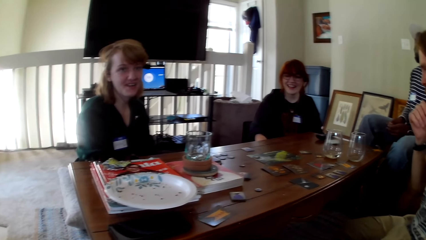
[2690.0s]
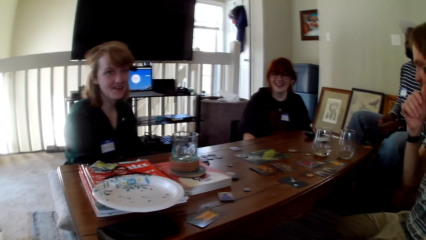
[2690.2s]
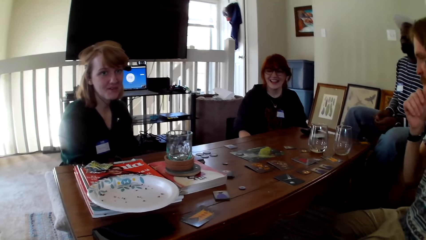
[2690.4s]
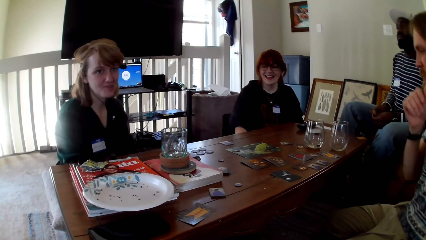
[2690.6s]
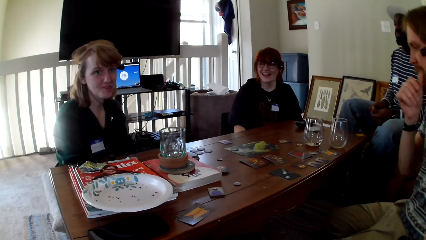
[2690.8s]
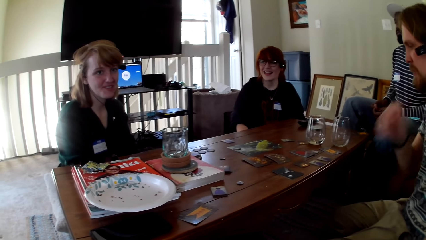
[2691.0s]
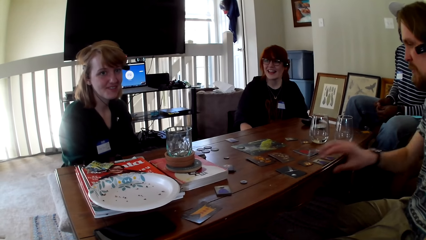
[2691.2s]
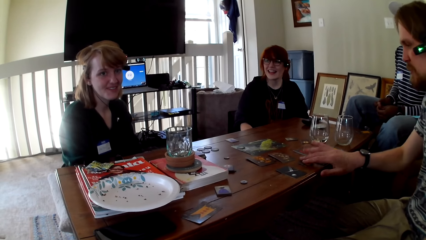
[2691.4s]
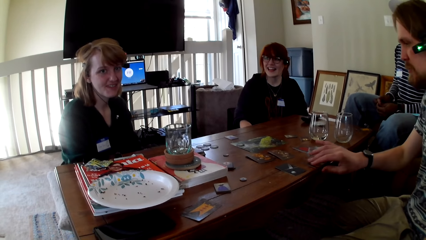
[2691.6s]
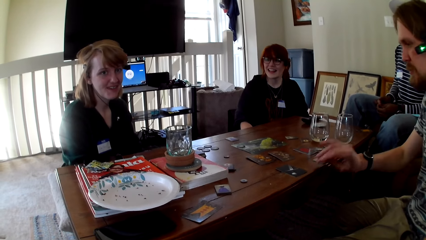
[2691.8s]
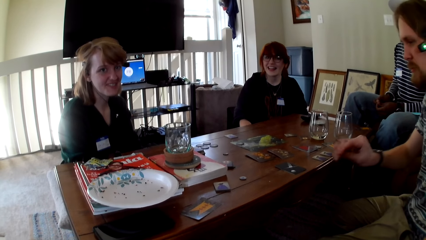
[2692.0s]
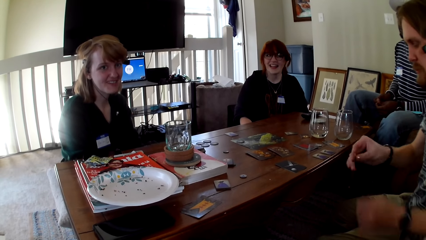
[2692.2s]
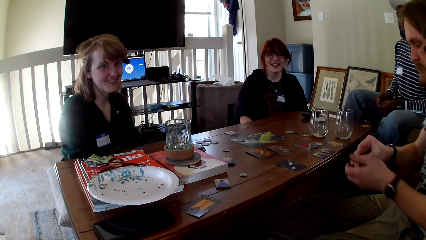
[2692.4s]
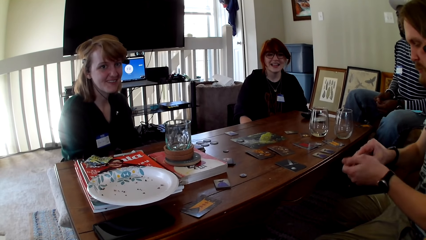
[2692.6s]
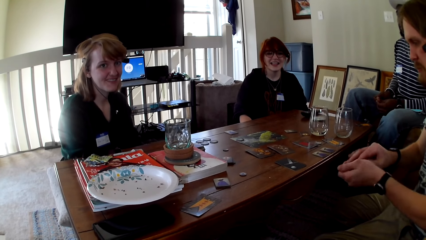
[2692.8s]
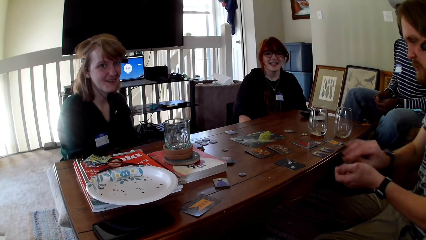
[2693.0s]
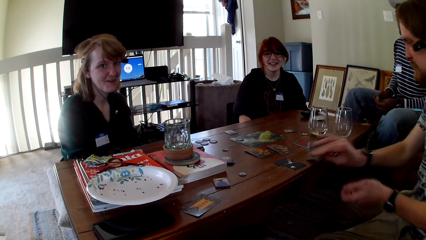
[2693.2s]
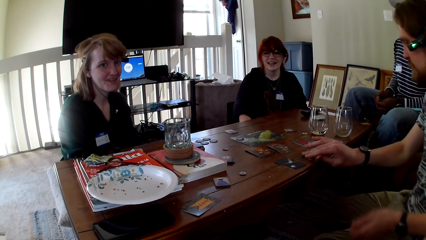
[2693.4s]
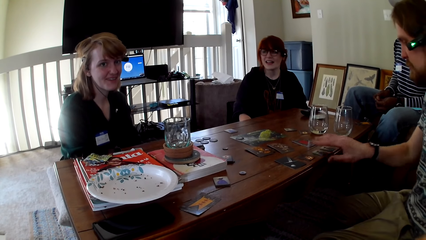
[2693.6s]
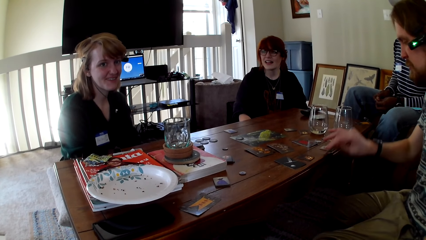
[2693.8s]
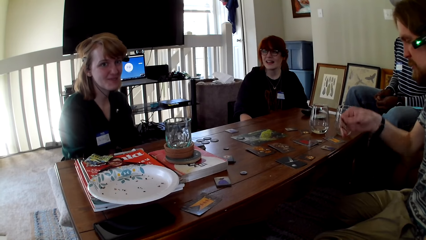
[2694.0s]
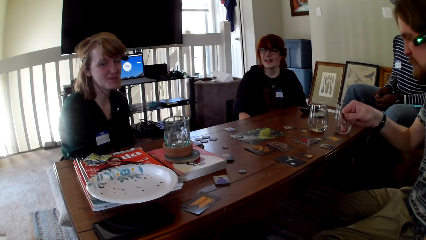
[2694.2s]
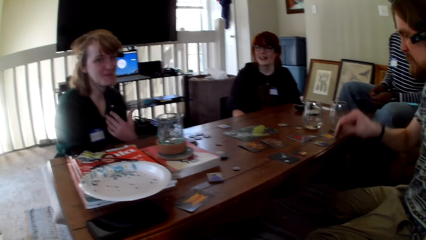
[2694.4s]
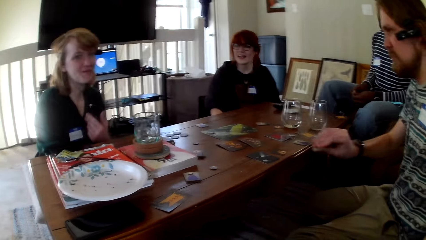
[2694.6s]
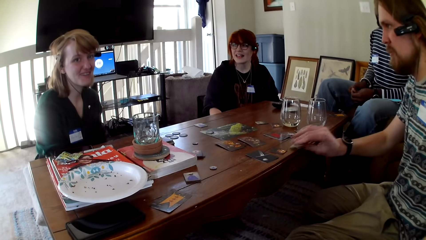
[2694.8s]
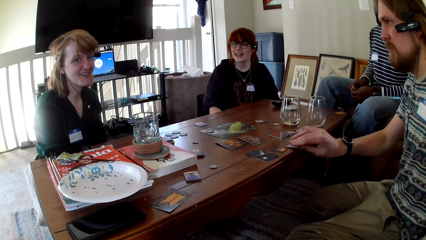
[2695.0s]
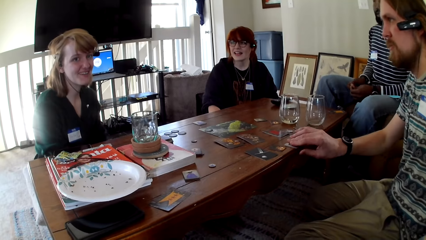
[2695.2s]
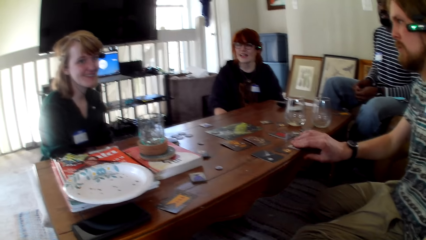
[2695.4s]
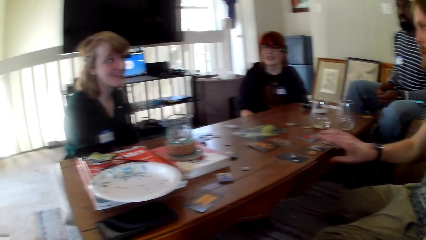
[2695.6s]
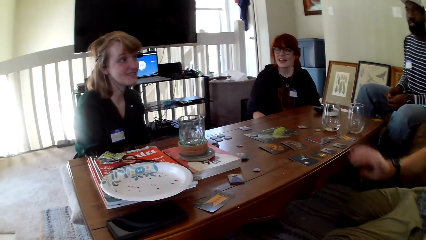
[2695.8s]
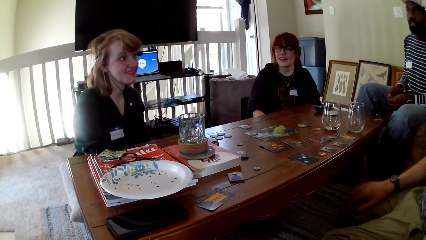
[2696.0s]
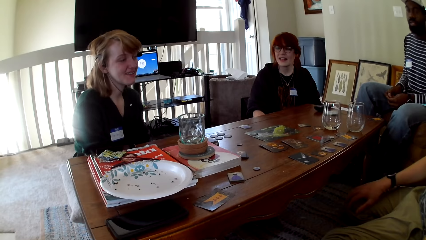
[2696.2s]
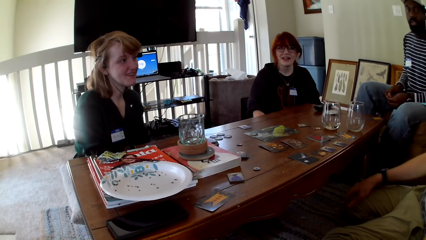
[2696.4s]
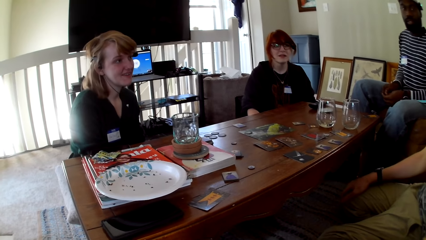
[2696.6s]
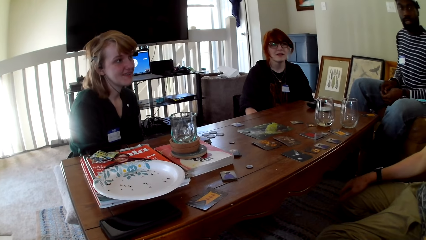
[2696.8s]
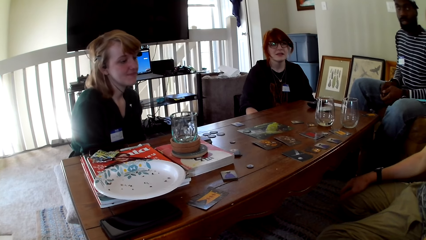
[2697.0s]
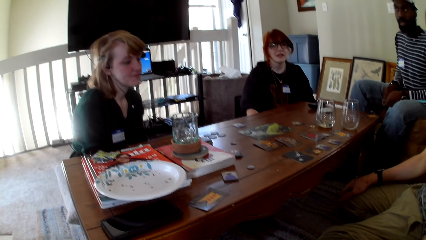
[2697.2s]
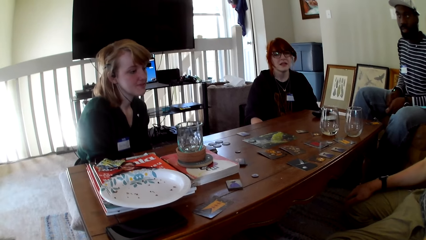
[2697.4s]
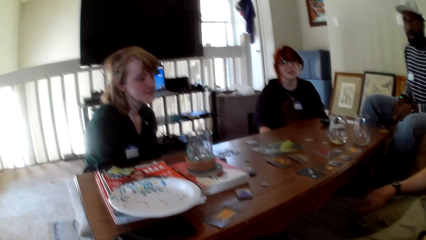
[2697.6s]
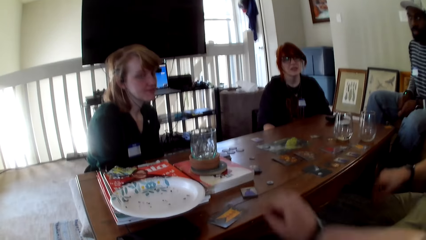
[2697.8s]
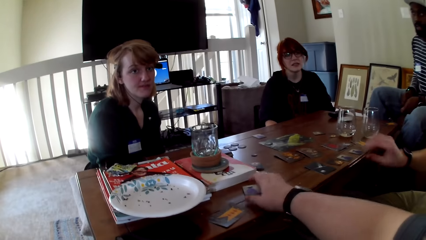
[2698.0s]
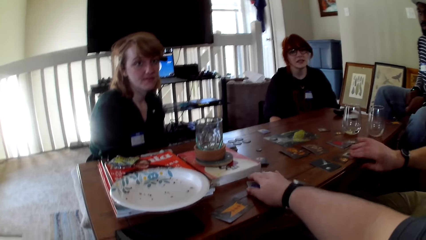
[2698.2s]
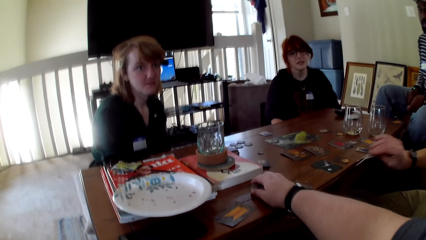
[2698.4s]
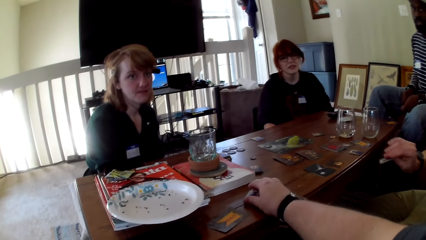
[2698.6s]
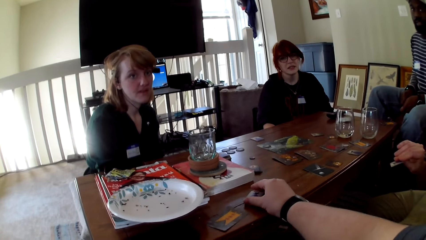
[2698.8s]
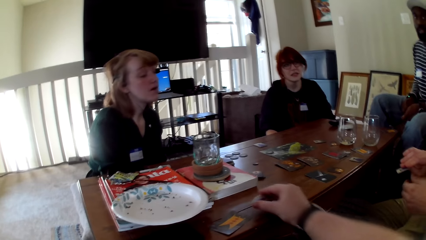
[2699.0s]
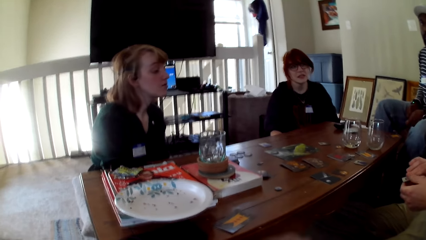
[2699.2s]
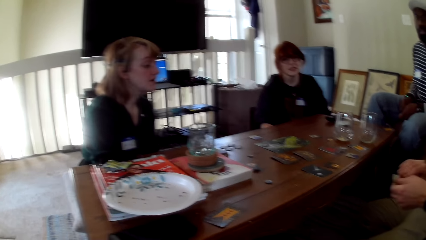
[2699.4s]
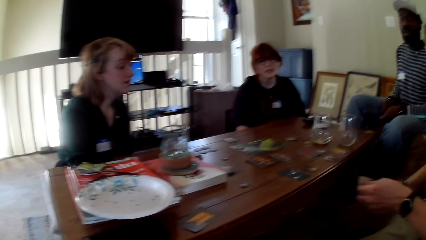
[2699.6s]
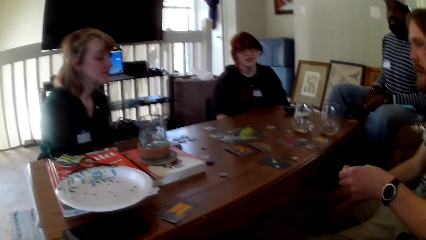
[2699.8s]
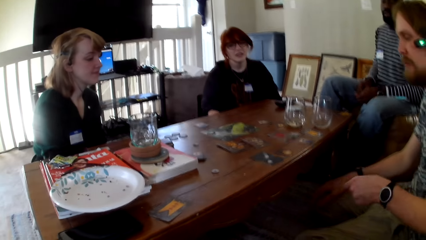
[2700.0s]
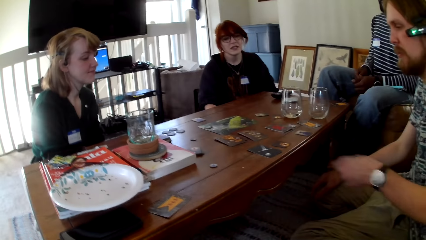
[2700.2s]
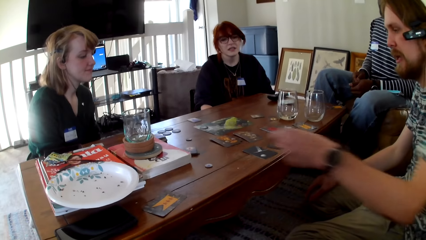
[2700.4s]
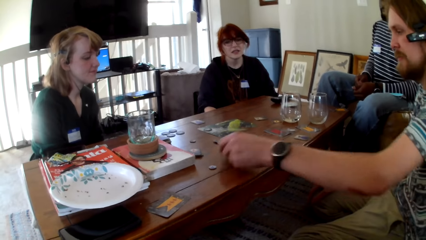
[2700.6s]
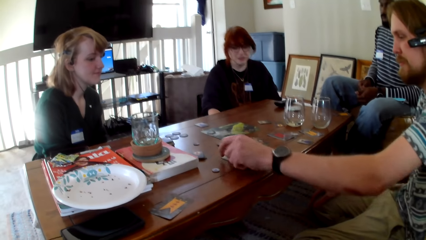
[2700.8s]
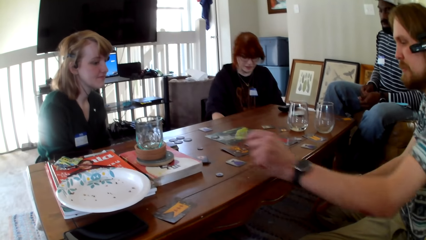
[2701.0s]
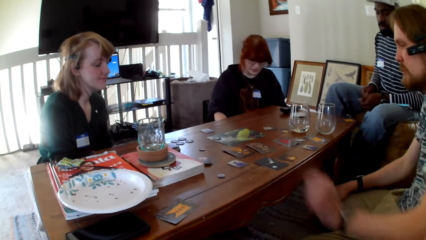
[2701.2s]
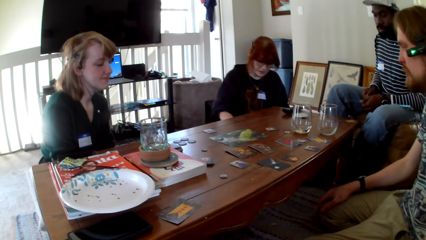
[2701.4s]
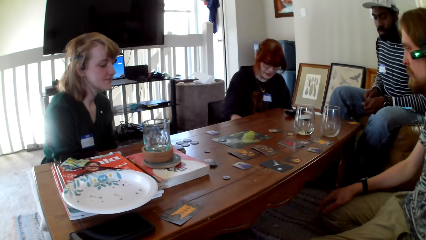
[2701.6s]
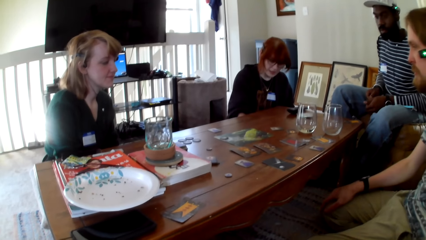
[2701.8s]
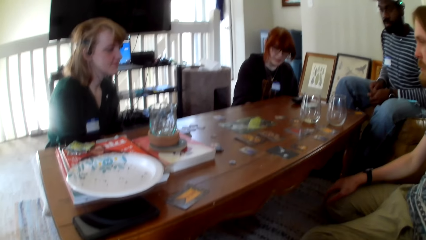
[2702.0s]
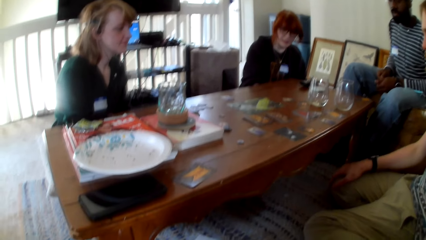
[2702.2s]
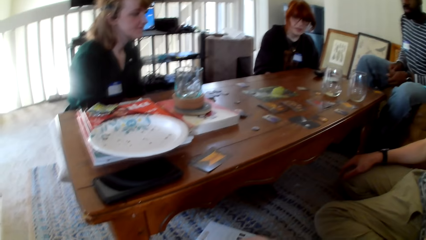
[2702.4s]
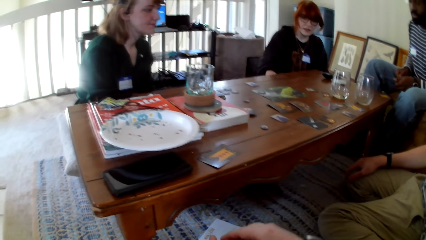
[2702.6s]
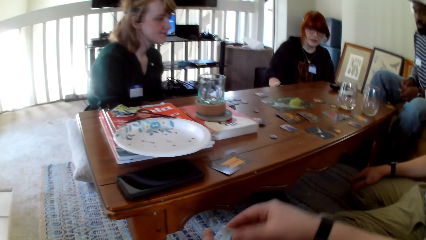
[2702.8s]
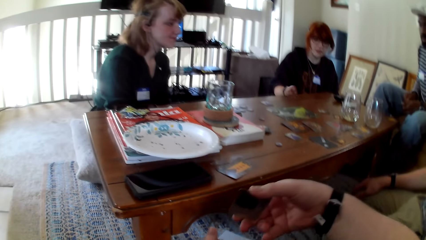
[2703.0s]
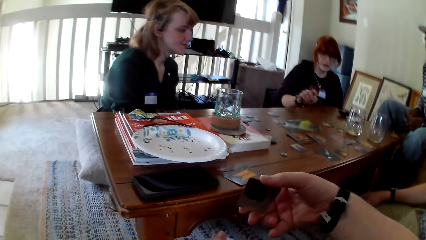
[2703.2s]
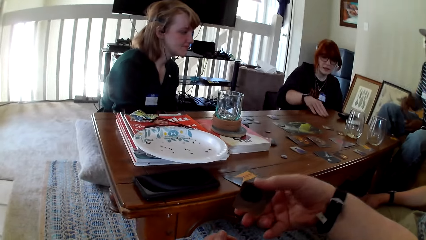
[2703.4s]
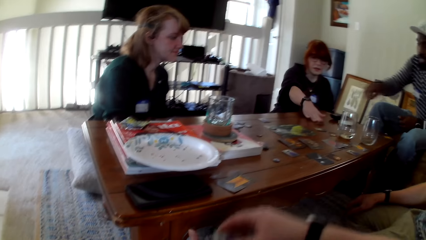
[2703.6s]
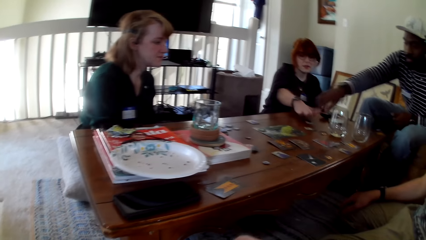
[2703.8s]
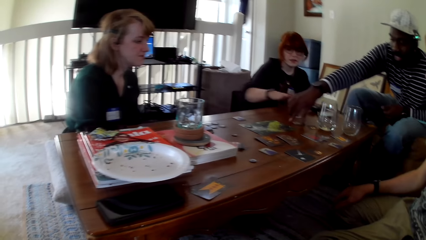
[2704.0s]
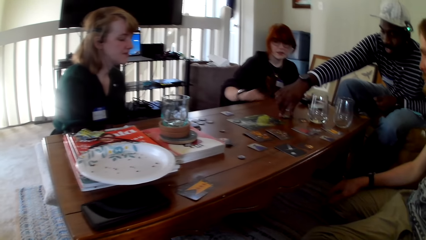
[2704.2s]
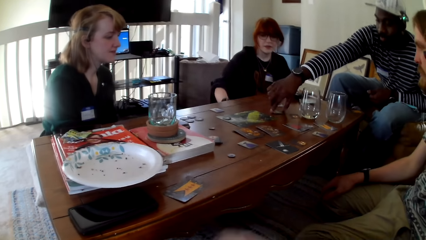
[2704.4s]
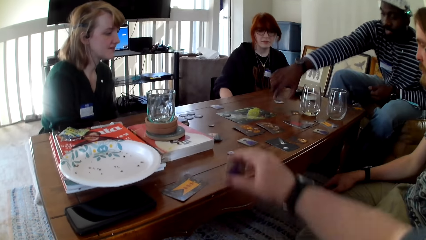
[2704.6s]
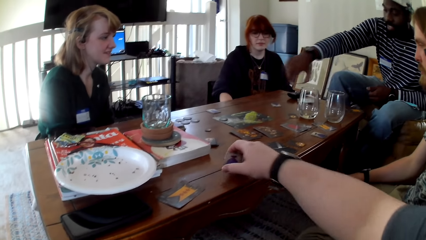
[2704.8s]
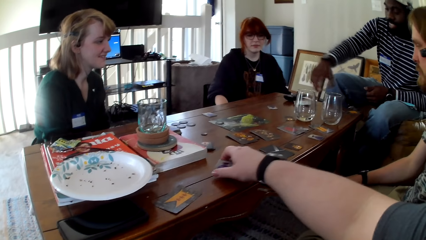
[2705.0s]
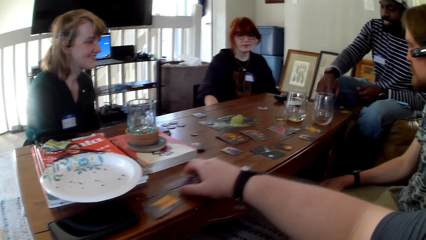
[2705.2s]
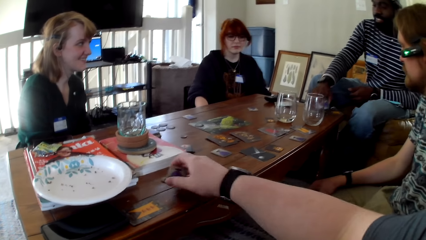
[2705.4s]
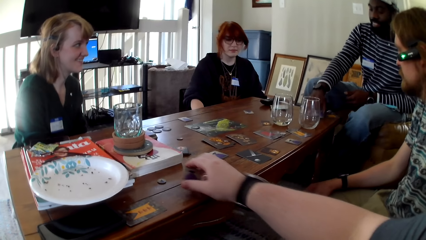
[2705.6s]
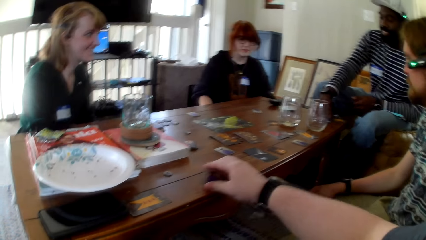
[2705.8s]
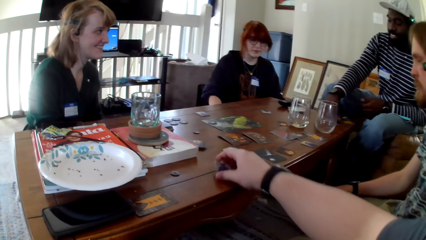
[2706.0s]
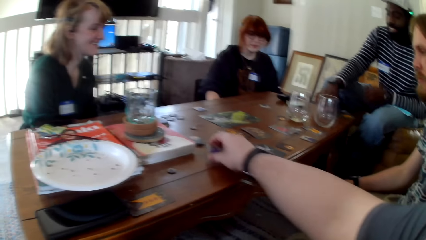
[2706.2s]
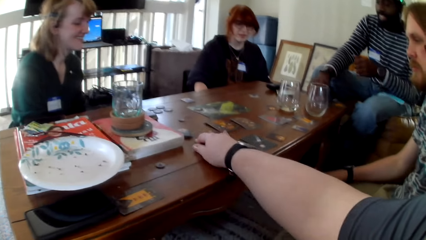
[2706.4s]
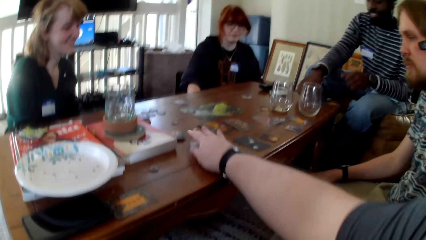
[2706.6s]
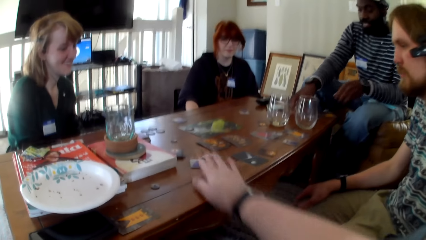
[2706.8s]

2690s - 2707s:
A man scratches his face and picks up a card. The man touches cards. The man switches the card to the other hand, puts the card on the table, picks up a card, and puts the card on the table. The camera wearer picks up a card. The man picks up a card. The camera wearer touches the cards. The man puts the card on the table. The camera wearer checks the card. A woman pushes a card. Another man picks up a card. The other man touches the cards.
